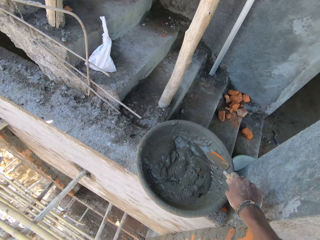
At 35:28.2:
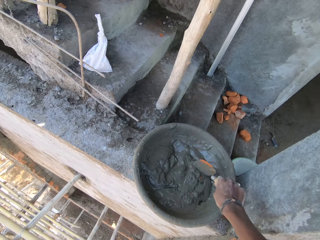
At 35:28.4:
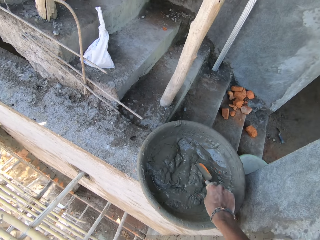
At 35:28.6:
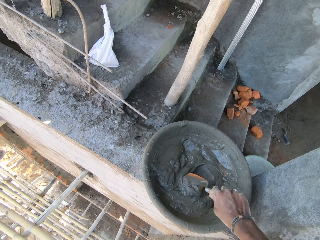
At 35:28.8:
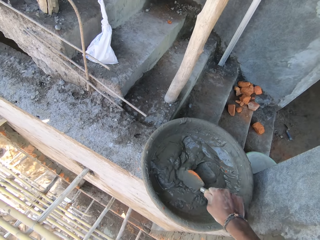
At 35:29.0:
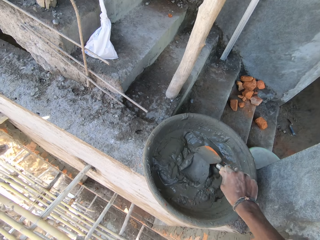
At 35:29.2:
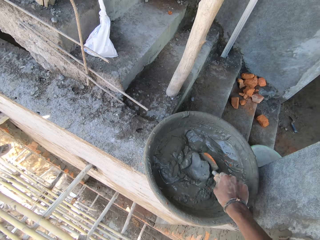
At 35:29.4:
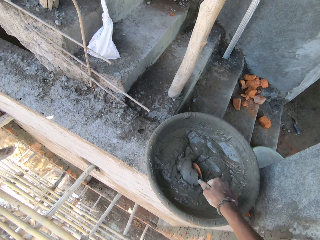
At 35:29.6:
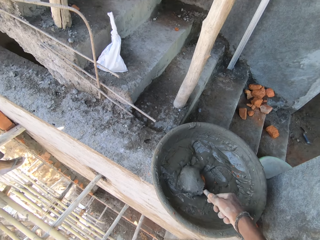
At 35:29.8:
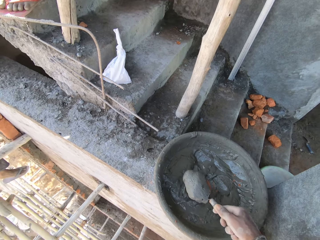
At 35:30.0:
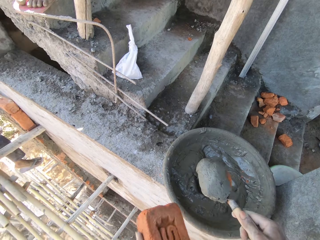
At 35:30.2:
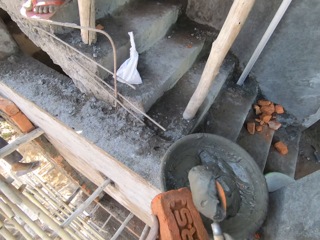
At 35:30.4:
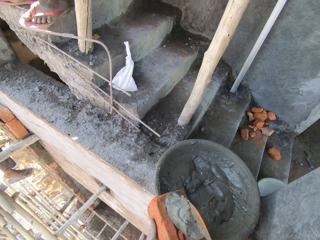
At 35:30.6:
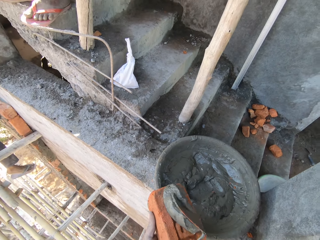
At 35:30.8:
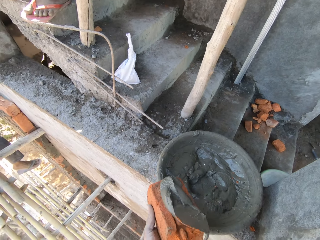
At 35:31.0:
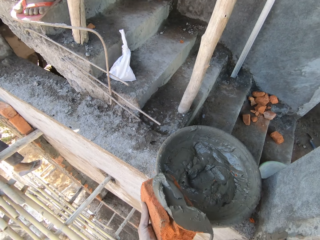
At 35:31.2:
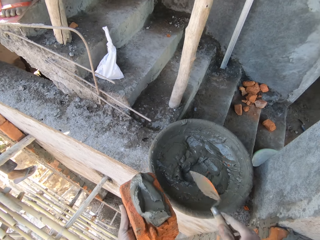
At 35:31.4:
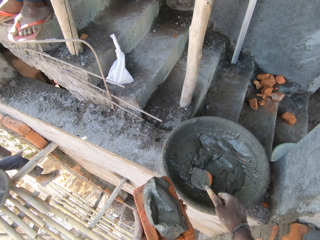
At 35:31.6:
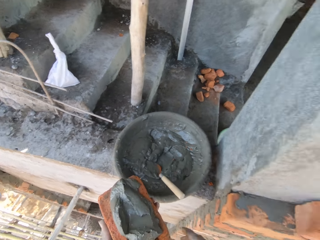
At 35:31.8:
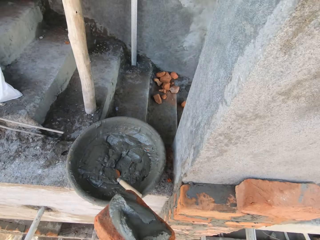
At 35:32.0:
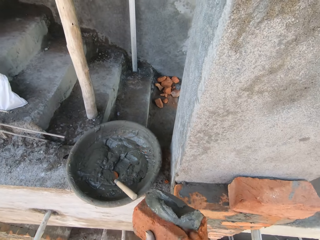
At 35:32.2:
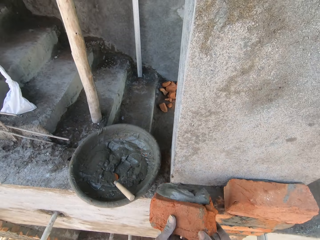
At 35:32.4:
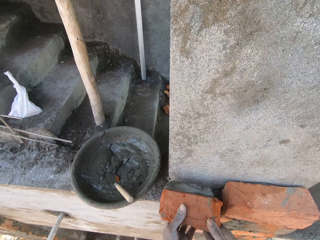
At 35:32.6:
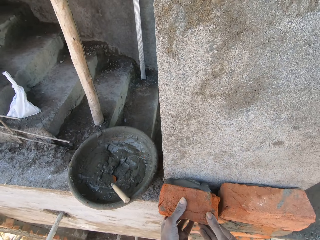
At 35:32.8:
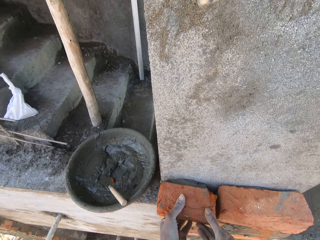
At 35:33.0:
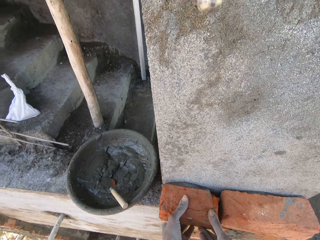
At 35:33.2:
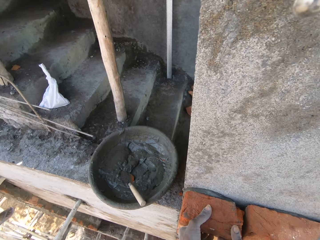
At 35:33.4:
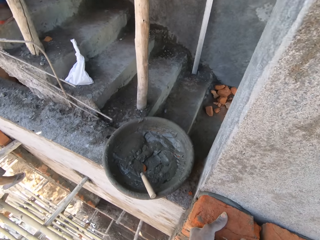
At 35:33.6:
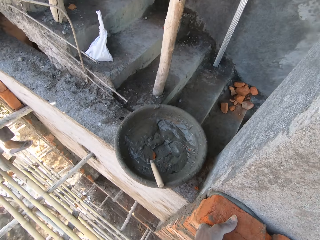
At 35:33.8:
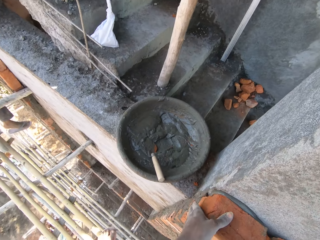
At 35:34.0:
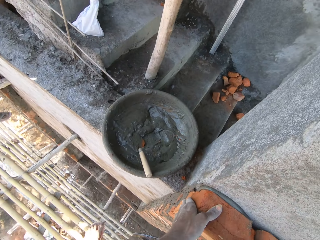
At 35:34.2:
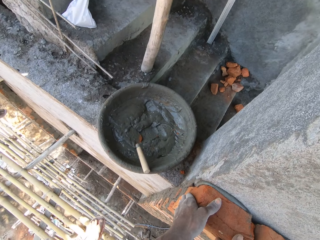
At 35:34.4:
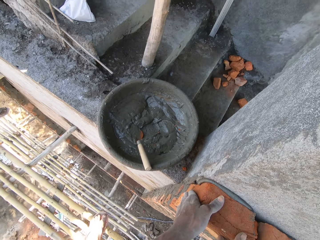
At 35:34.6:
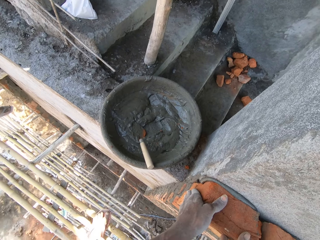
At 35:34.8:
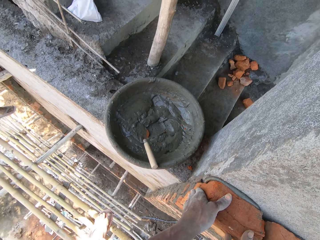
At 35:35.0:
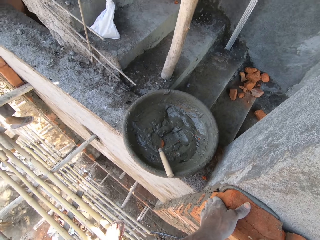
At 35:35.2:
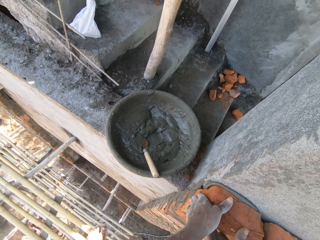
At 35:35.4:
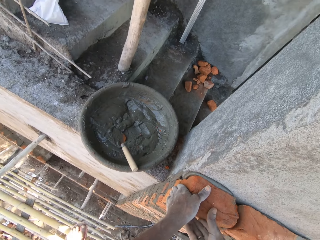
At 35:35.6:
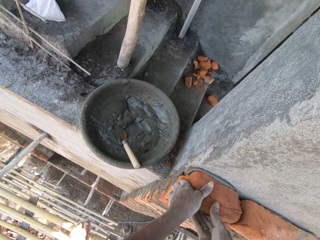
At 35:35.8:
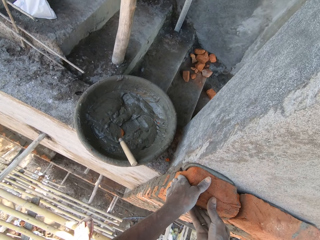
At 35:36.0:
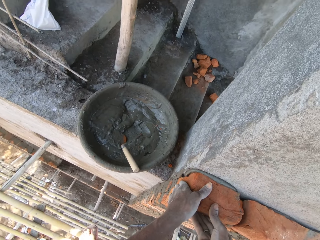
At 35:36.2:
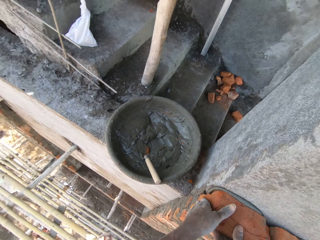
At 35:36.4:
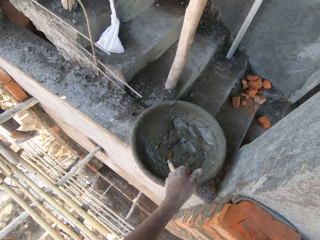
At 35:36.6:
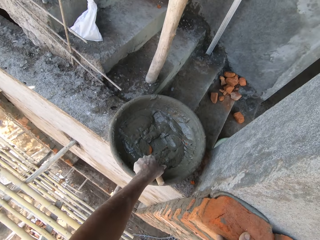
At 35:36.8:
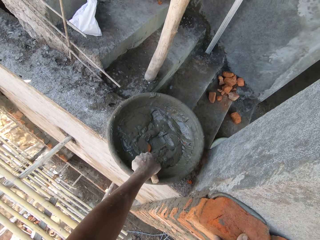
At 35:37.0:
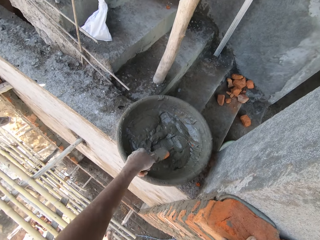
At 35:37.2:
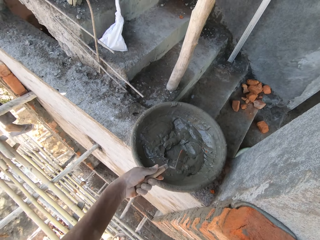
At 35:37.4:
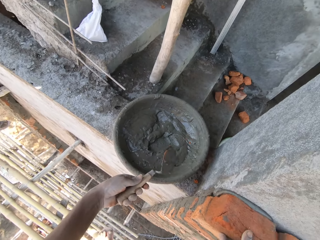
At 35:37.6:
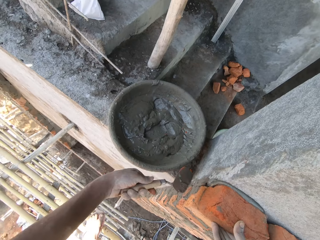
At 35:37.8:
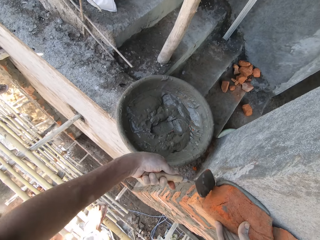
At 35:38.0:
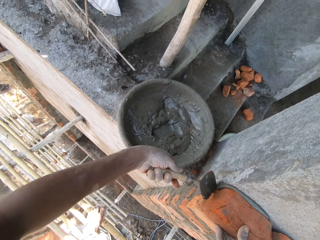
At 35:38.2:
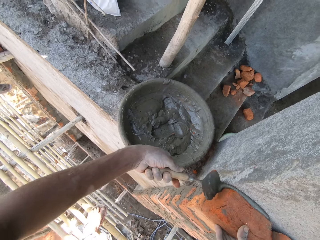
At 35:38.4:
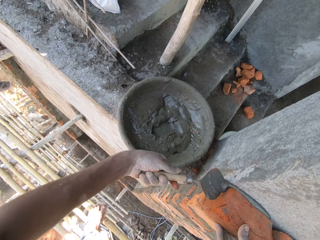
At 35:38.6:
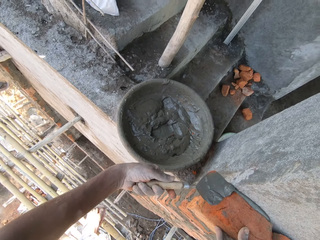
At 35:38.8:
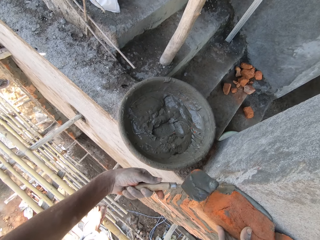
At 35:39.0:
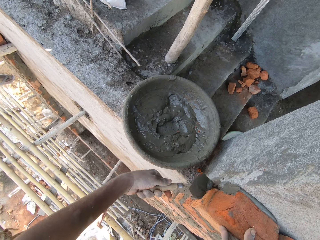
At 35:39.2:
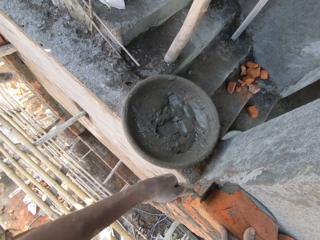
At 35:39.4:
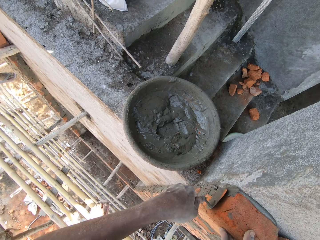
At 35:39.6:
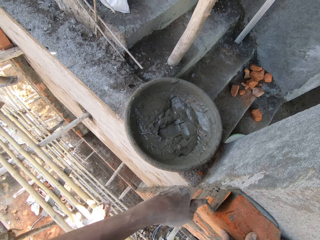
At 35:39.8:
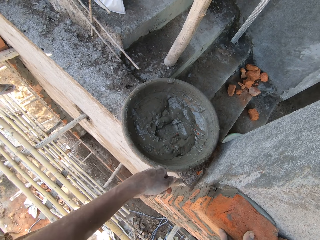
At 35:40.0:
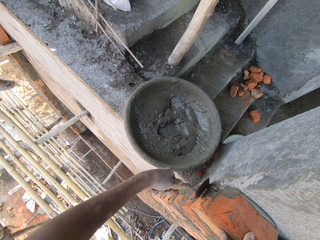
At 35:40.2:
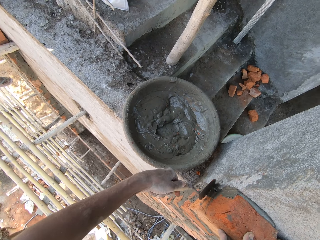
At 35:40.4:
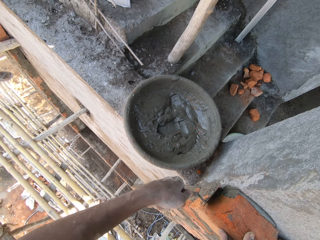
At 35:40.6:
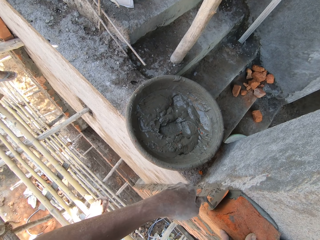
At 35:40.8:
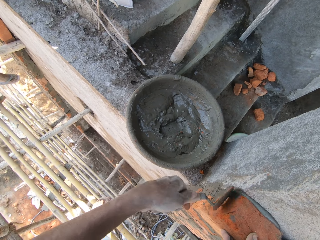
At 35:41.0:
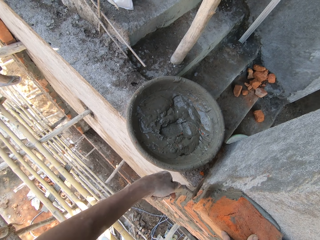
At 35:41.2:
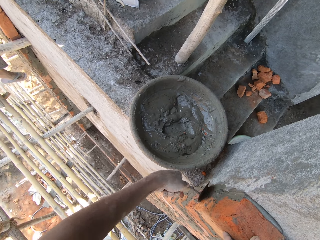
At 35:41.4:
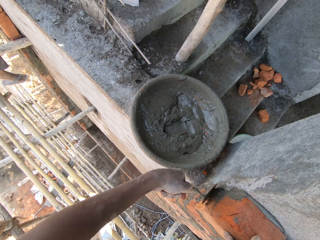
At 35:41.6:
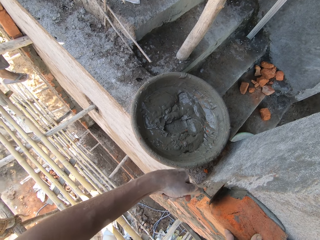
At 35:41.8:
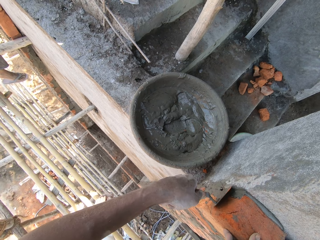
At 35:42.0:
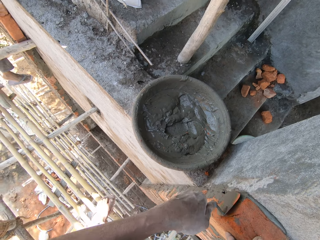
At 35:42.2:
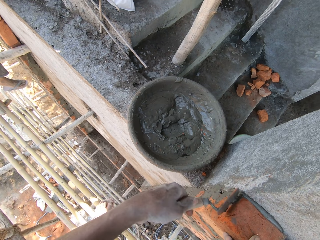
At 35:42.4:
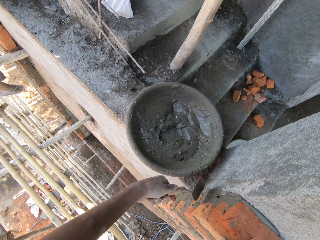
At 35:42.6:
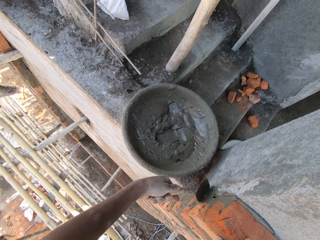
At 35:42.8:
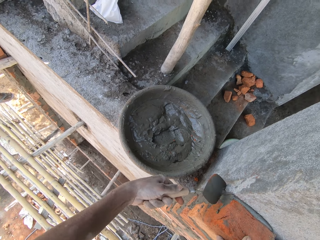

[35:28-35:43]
The camera wearer turns the mortar in the head pan with the hand trowel in his right hand. He takes mortar from the head pan with the hand trowel in his right hand. He pours the mortar on the brick in his left hand with the hand trowel in his right hand. He drops the hand trowel in his right hand in the head pan. He plasters the wall with the brick in his hands. He drops the brick. He picks the hand trowel from the head pan with his left hand. He plasters the brick on the wall with mortar in the hand trowel in his left hand.

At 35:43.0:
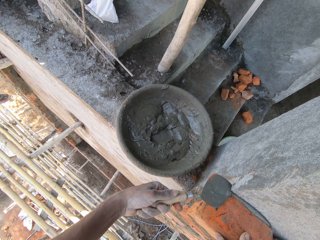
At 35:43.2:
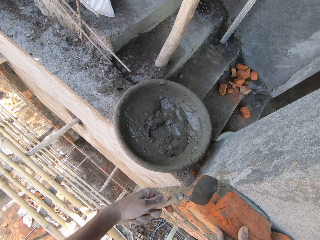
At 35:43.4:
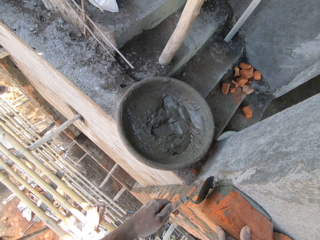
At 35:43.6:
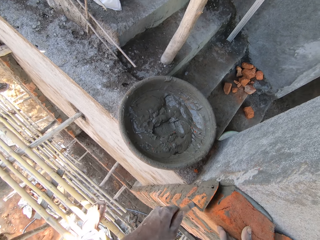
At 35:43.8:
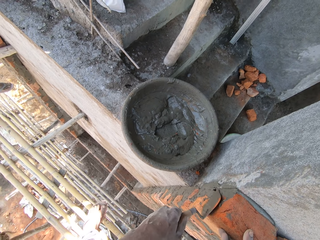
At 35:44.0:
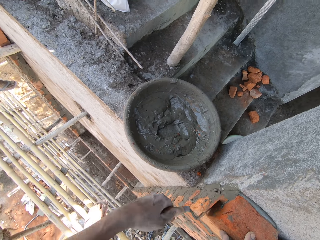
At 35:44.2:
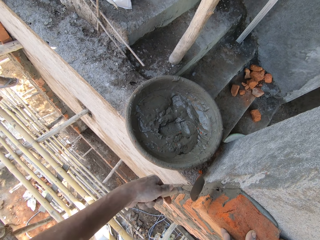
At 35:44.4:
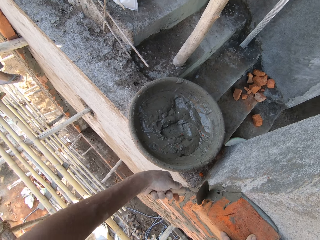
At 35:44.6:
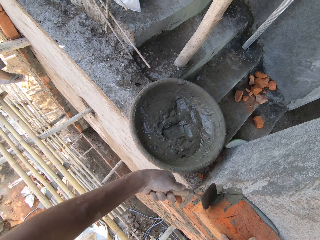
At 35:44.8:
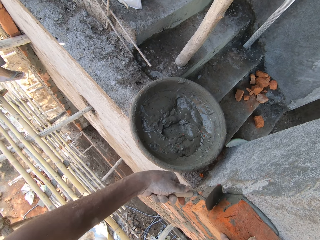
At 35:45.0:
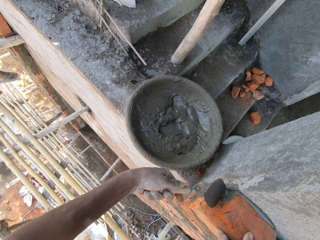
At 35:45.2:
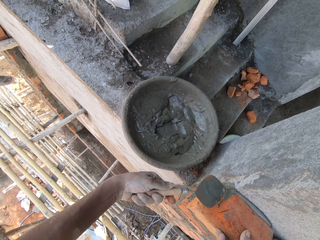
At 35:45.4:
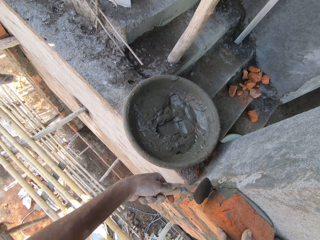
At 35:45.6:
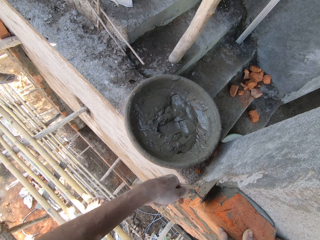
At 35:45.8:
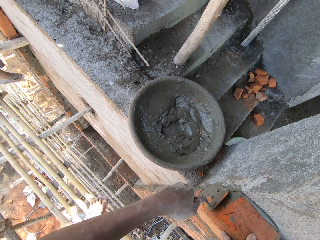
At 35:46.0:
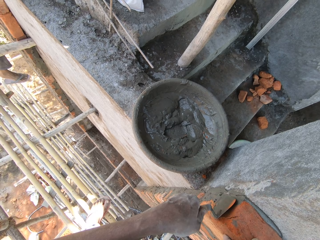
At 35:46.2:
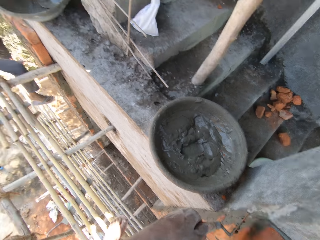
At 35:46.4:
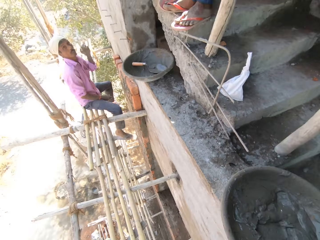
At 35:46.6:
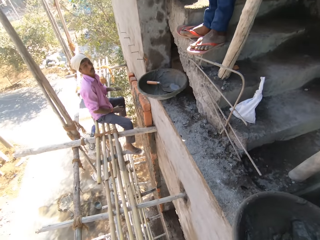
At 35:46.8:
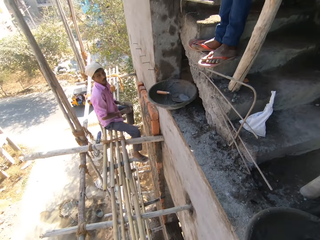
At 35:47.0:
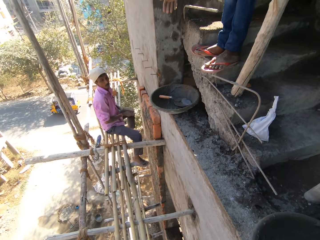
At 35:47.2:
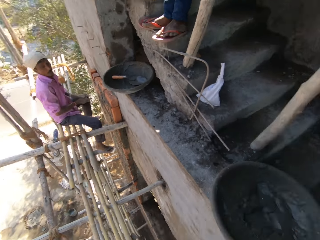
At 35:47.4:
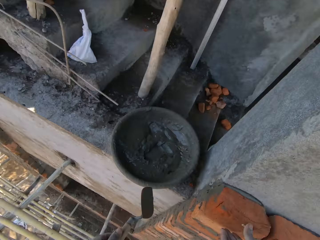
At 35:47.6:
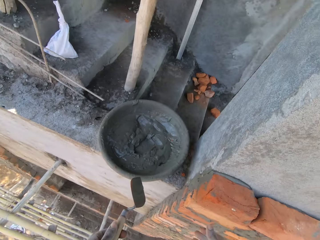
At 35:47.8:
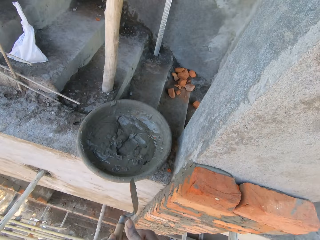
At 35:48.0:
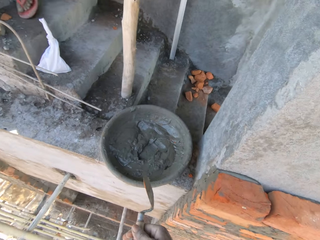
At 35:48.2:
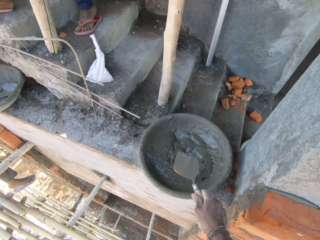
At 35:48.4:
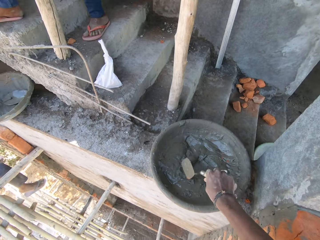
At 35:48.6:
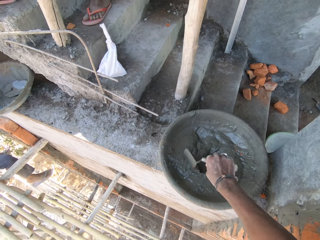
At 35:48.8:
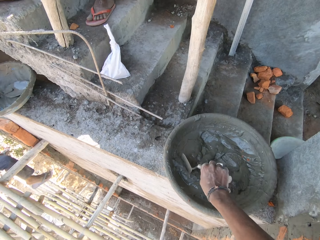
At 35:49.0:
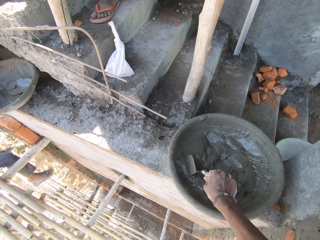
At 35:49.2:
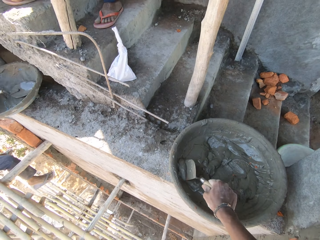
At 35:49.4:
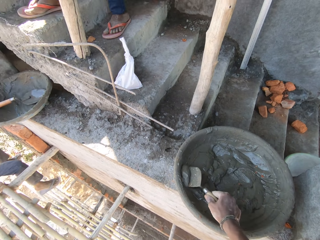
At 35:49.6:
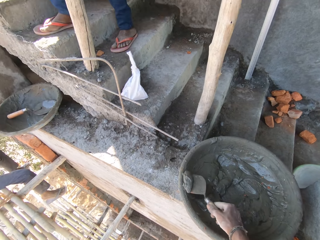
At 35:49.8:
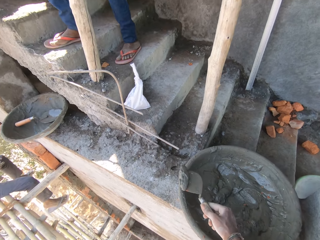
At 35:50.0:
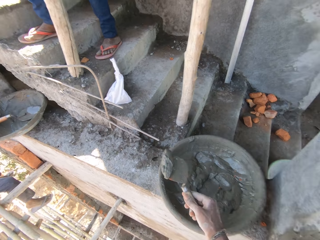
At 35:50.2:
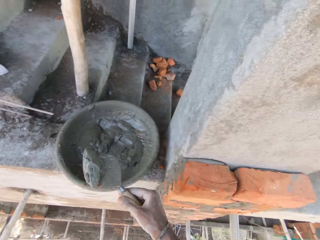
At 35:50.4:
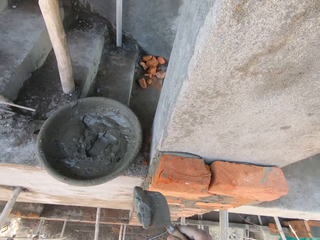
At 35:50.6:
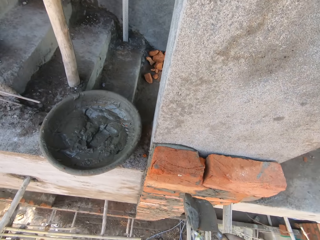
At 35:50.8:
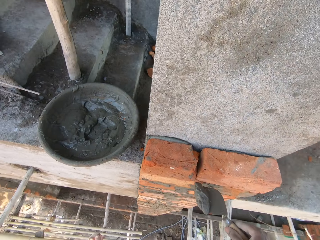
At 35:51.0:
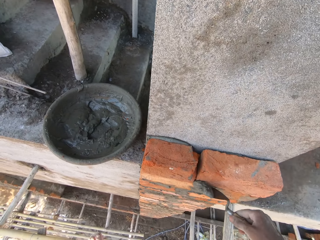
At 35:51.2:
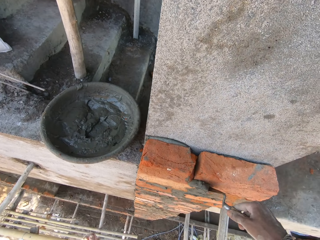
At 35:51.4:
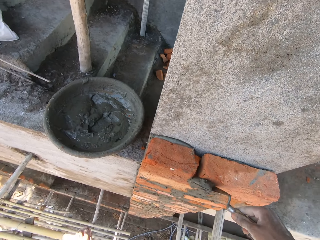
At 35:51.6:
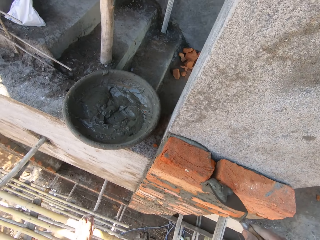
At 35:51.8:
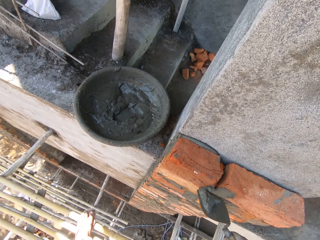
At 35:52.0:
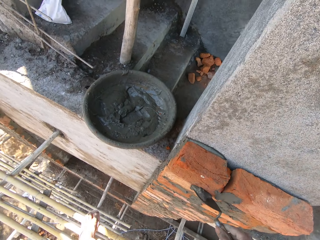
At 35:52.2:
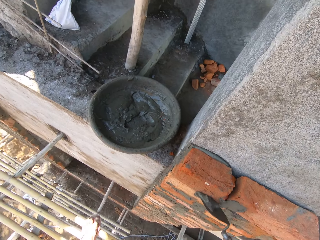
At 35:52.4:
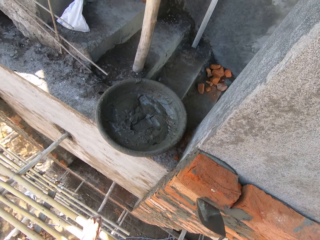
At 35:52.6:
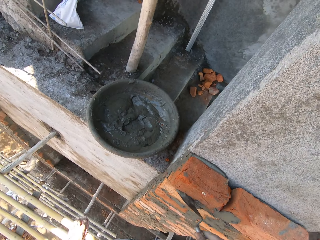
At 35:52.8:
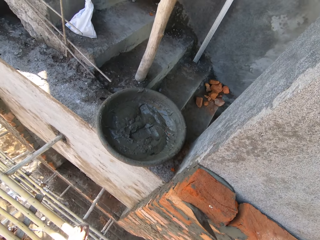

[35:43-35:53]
The camera wearer looks around. He holds the hand trowel in his right hand. He packs mortar from the head pan with the hand trowel in his right hand. He plasters the brick on the wall with mortar in the hand trowel in his right hand.
